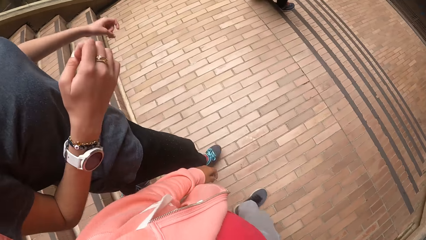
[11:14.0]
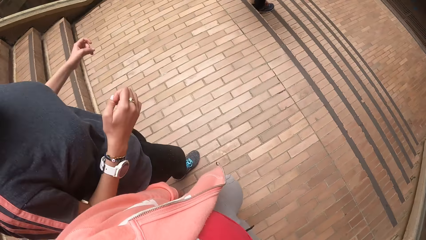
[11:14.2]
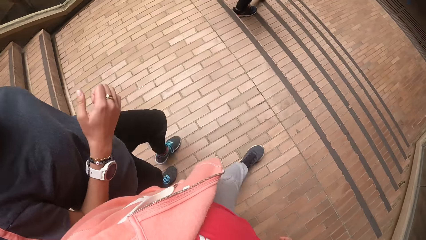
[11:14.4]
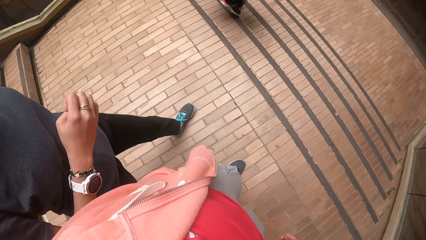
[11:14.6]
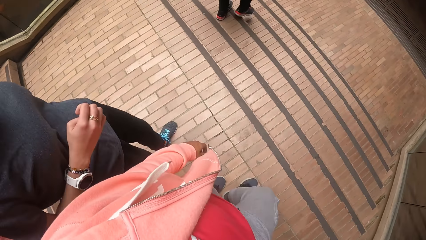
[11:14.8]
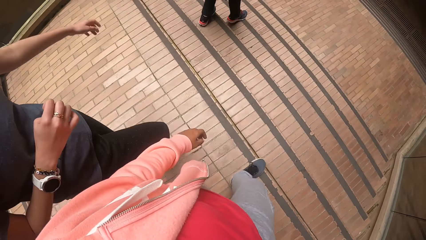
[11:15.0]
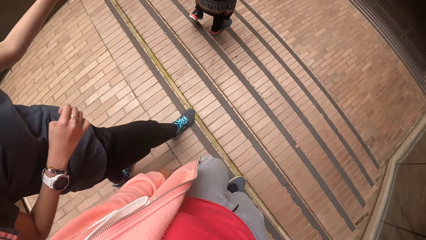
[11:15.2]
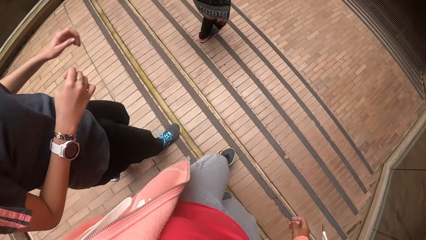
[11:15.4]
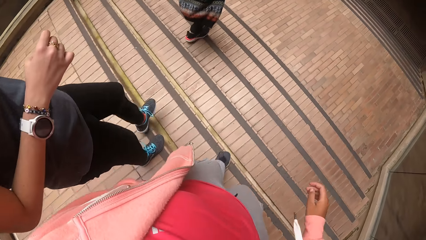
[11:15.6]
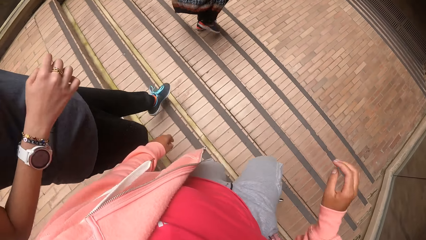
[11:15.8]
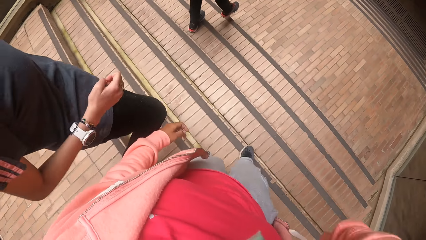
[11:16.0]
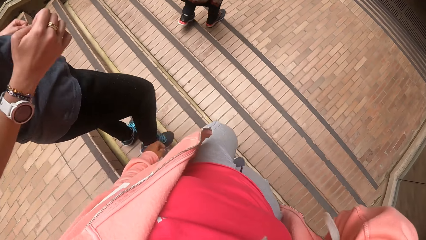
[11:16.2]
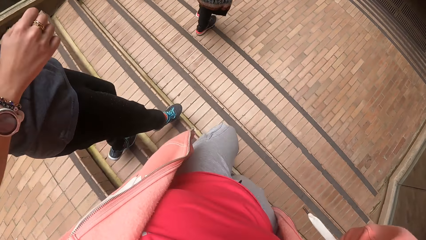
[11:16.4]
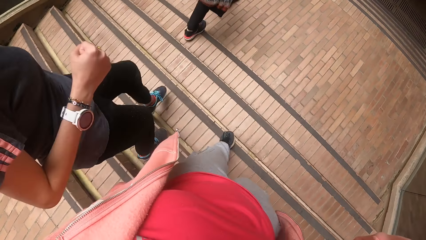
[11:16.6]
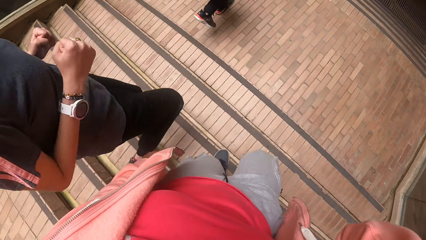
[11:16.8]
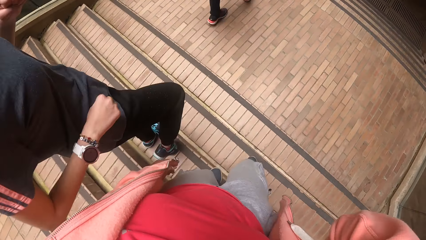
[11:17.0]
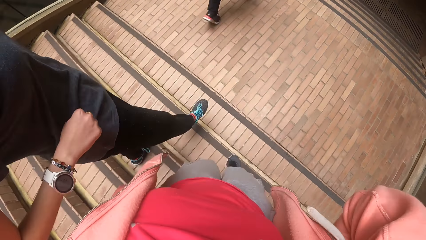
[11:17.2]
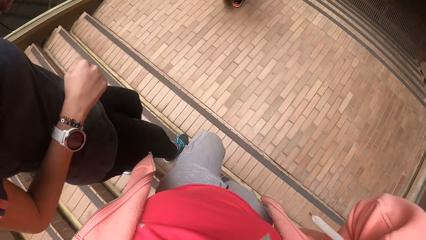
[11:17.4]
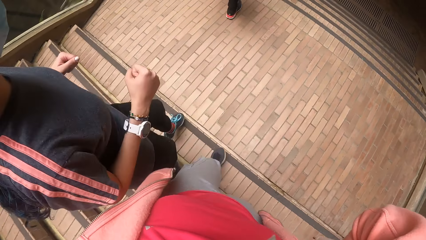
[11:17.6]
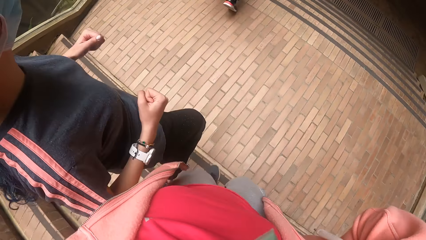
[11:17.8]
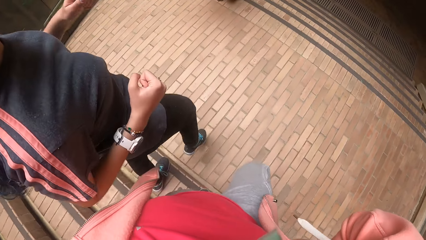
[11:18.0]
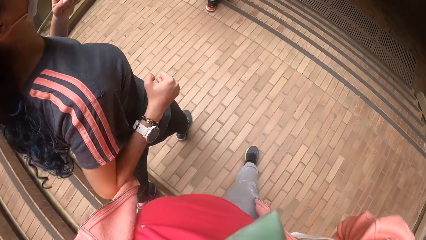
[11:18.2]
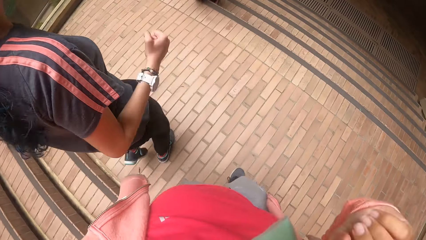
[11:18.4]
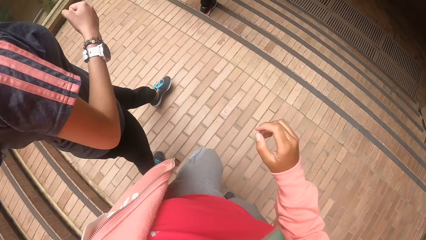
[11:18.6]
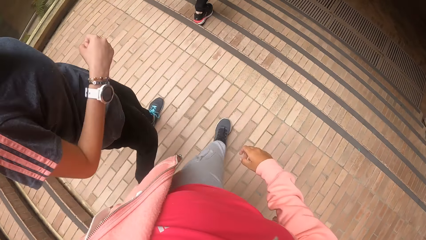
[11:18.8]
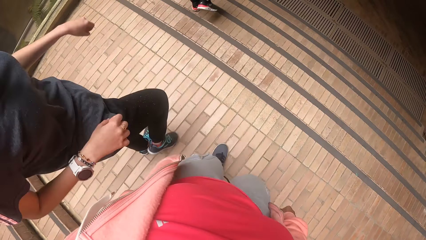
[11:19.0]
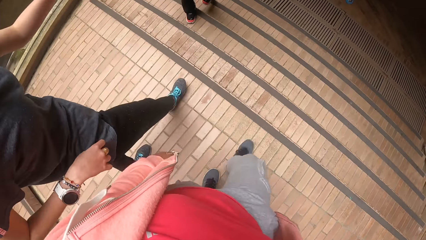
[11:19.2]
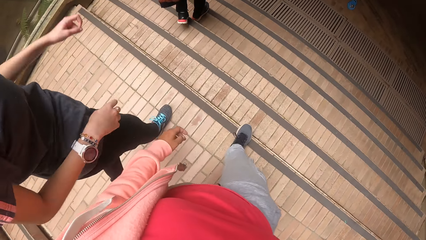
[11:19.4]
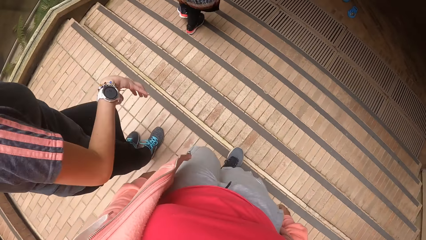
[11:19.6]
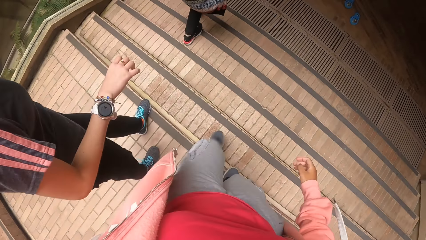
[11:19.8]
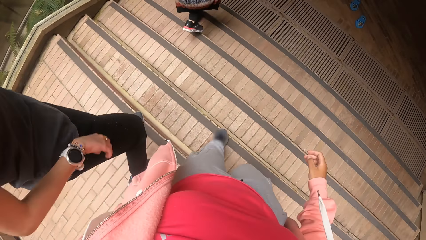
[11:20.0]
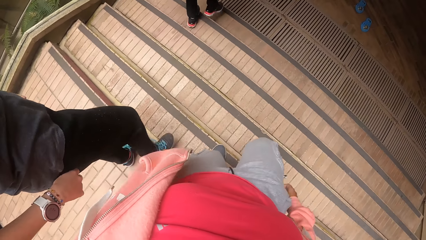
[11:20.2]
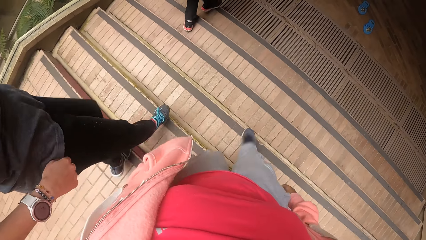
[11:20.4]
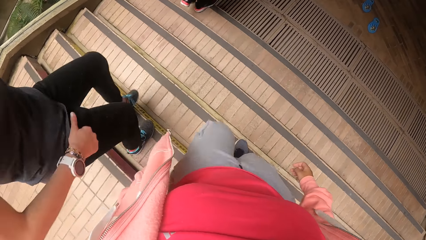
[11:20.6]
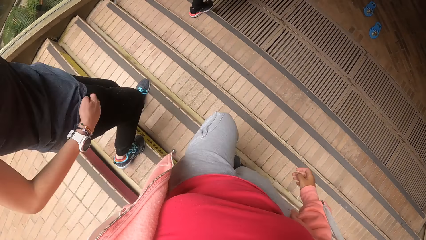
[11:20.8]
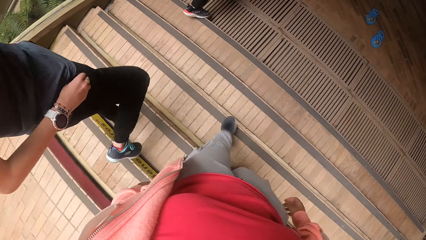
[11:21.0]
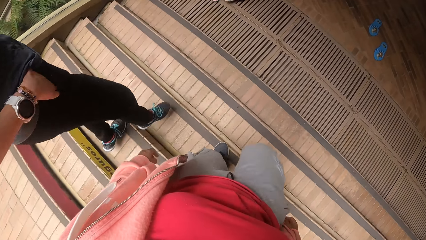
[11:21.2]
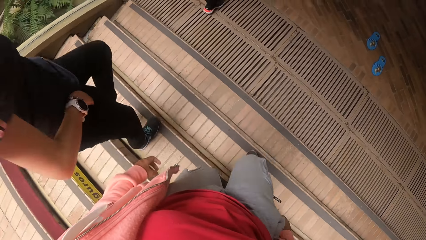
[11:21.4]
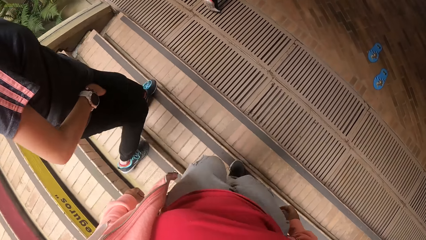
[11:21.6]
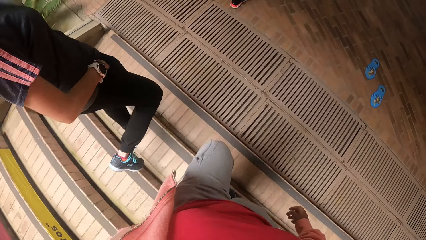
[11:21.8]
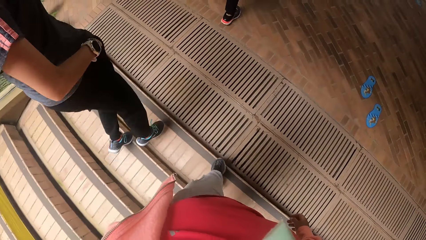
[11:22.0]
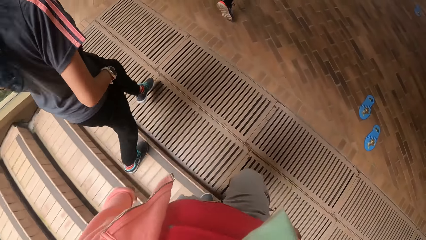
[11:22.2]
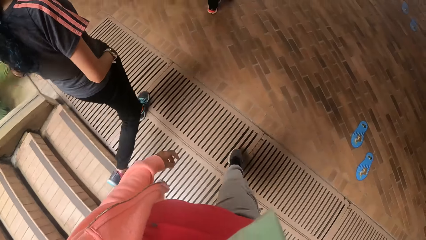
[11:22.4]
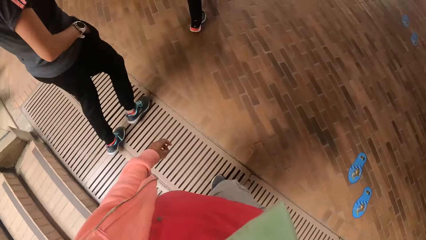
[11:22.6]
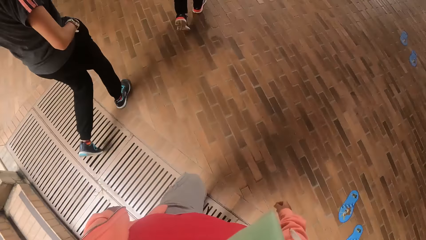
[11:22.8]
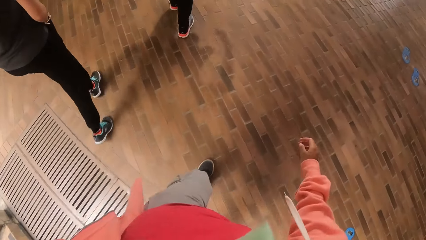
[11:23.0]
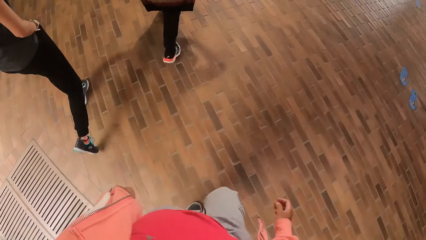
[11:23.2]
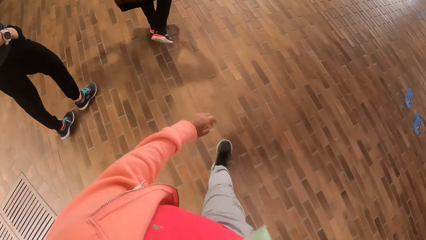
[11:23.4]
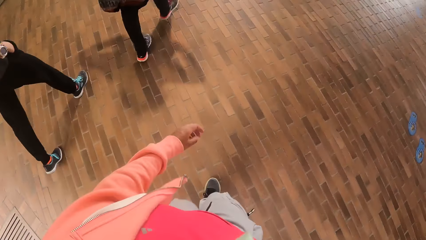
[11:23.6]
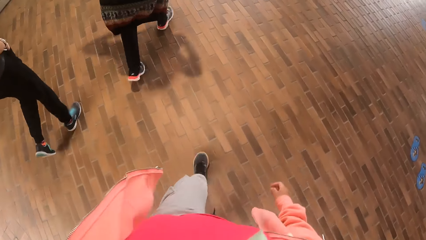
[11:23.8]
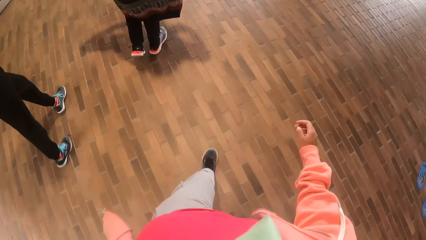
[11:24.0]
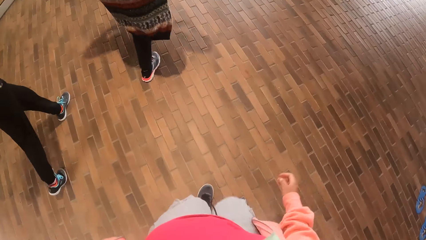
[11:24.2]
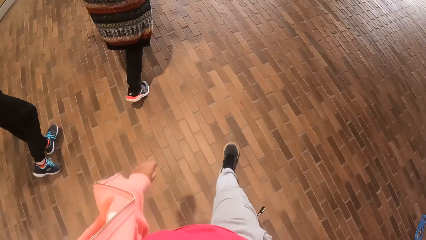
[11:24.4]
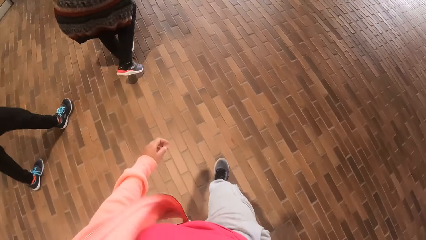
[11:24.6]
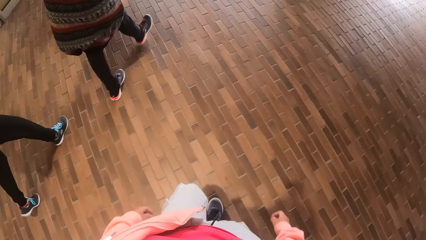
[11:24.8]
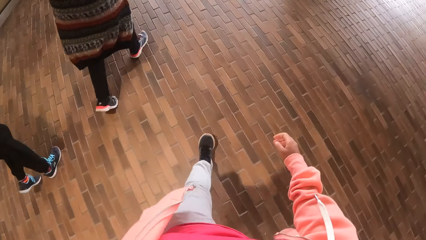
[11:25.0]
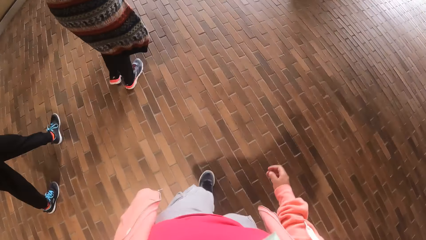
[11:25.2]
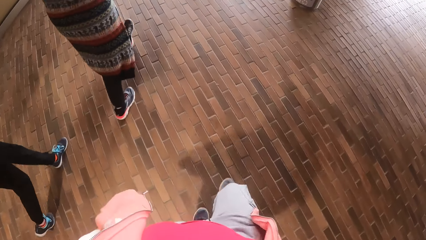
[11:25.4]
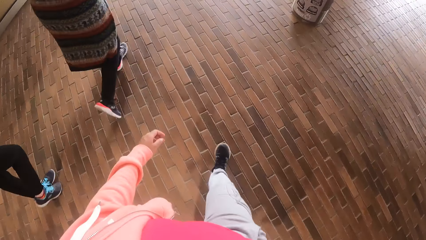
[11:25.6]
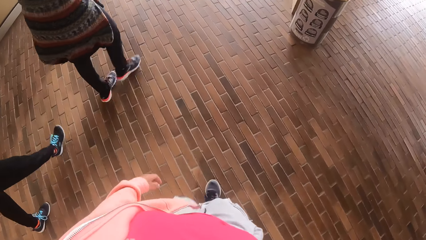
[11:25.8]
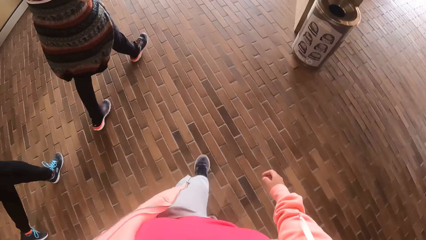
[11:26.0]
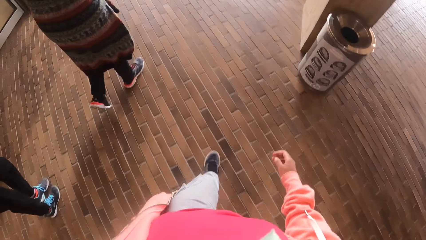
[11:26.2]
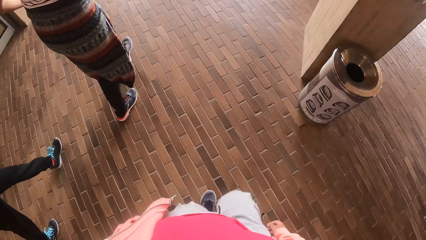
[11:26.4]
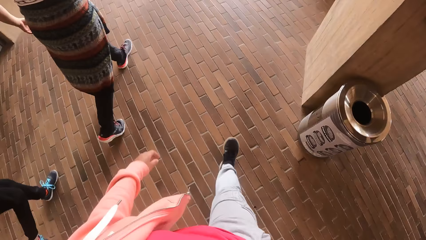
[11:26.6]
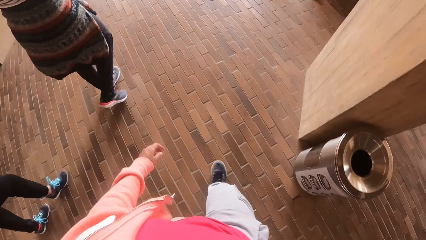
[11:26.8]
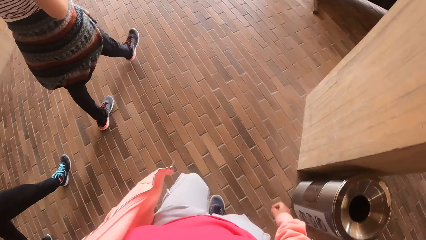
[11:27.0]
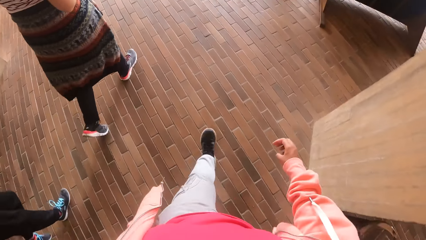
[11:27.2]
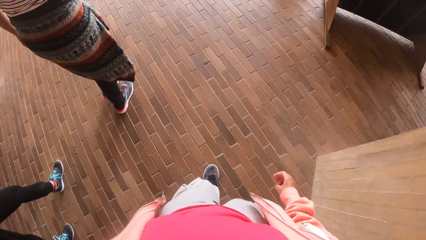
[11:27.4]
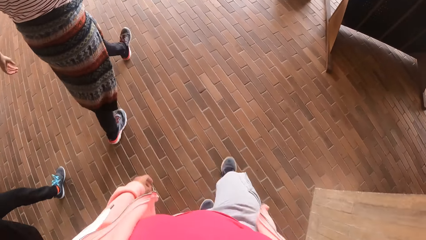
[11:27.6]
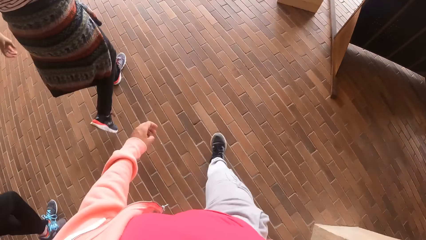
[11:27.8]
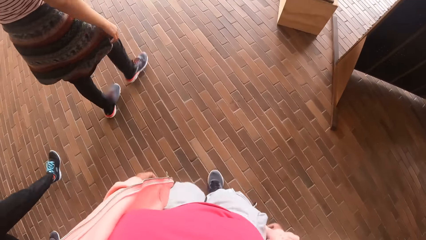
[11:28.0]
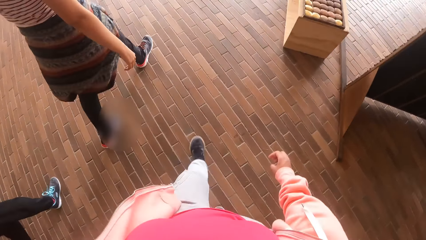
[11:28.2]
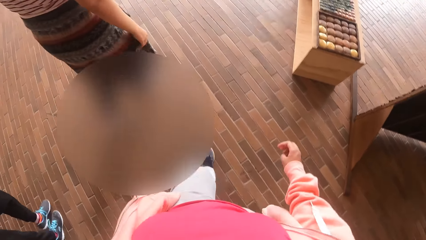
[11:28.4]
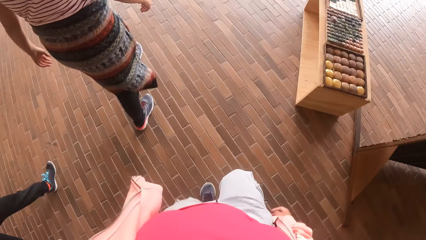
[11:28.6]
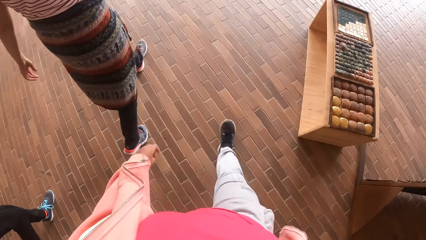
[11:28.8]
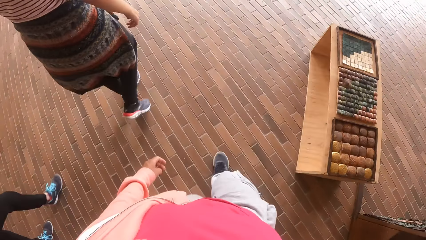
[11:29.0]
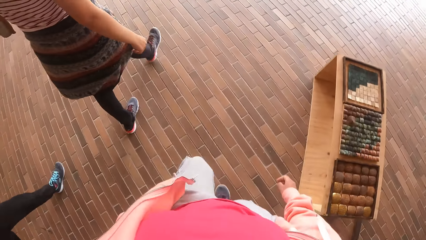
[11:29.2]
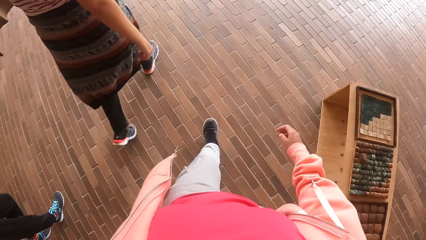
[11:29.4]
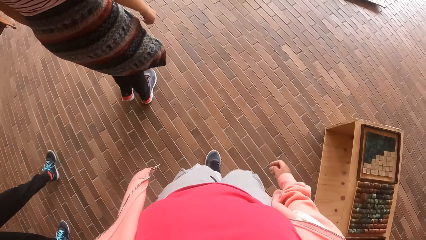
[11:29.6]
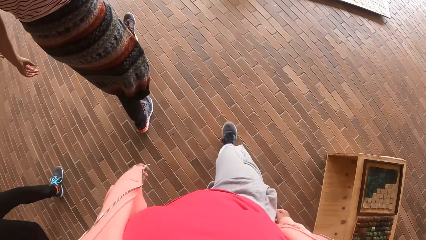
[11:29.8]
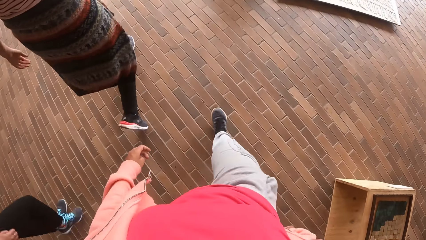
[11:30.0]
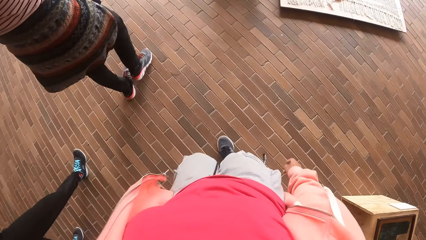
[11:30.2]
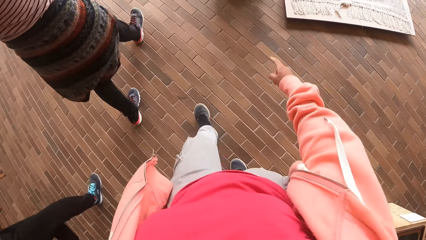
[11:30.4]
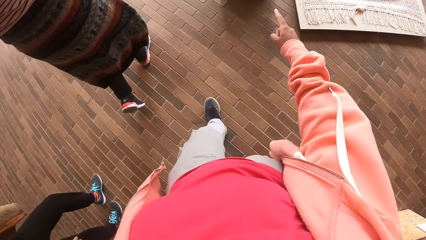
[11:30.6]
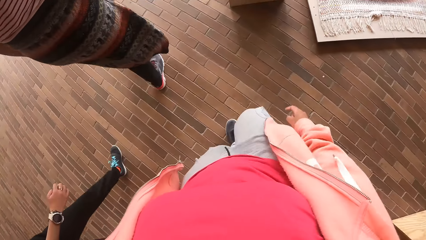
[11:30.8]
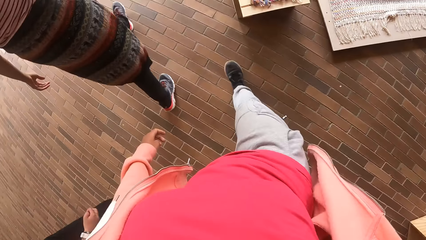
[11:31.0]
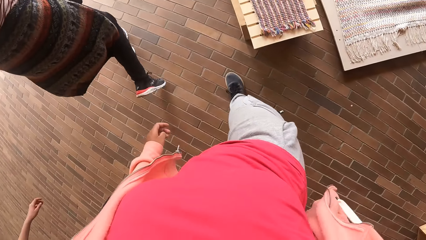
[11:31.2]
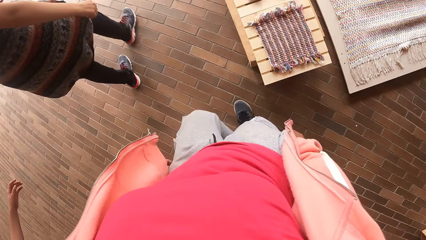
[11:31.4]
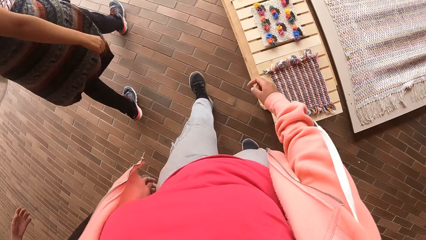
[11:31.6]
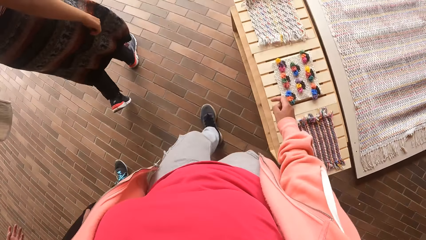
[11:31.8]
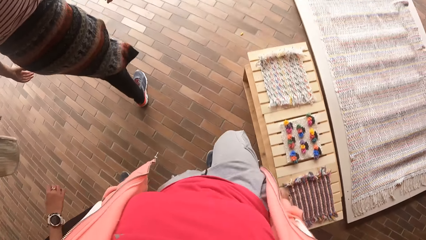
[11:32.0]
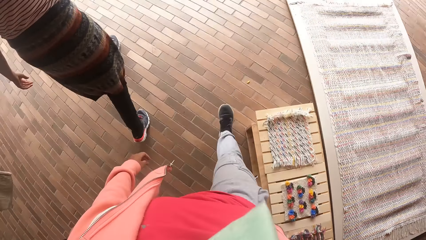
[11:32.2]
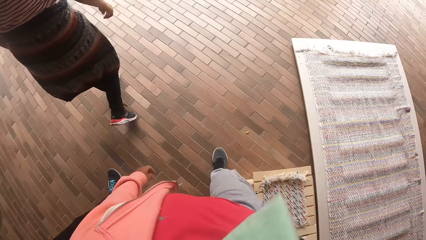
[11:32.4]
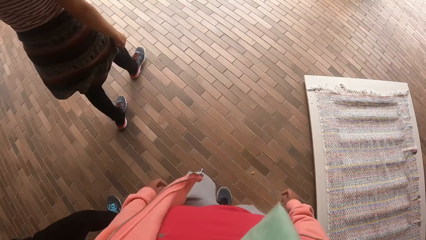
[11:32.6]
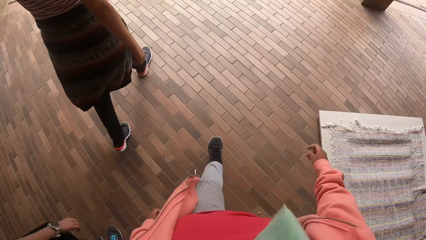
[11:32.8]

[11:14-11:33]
The camera wearer touches her hair with her right hand. She walks towards a man with the group of people. She walks around.
